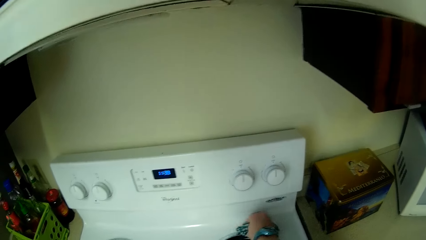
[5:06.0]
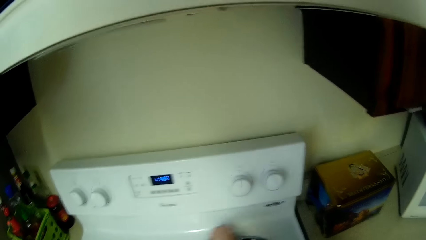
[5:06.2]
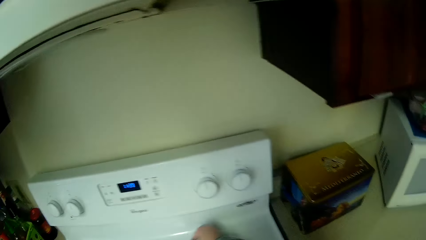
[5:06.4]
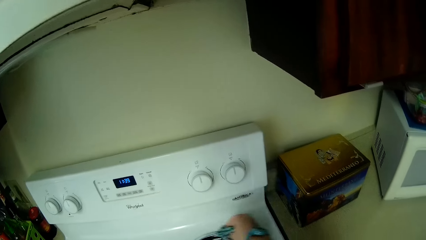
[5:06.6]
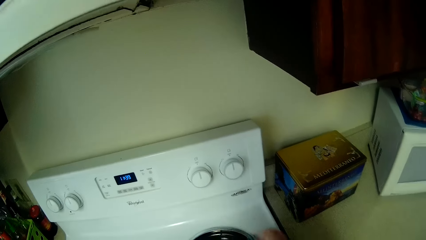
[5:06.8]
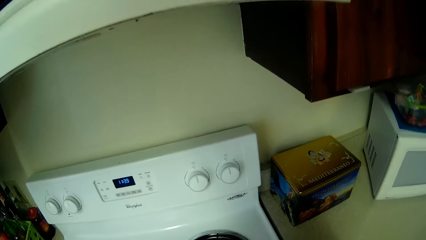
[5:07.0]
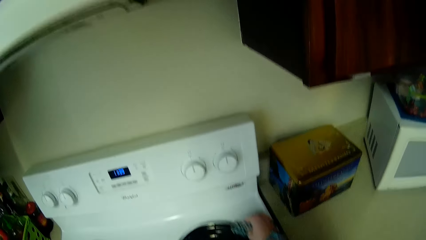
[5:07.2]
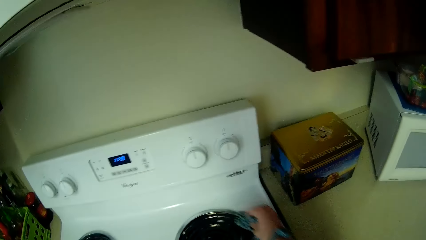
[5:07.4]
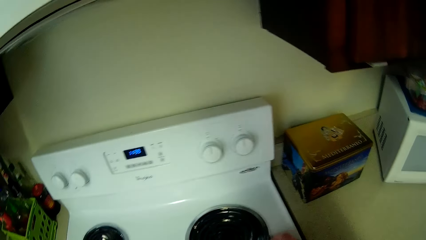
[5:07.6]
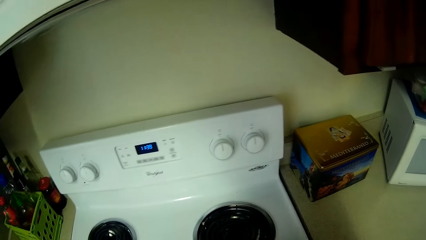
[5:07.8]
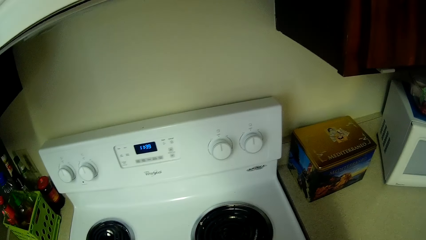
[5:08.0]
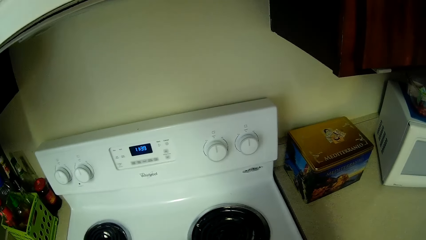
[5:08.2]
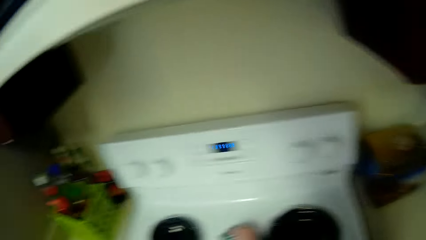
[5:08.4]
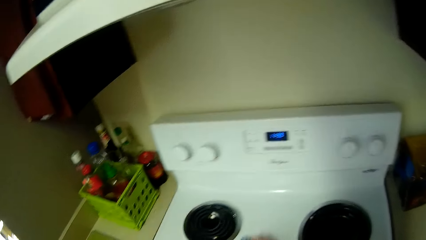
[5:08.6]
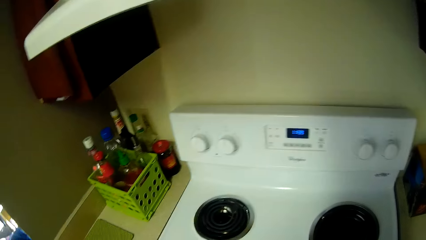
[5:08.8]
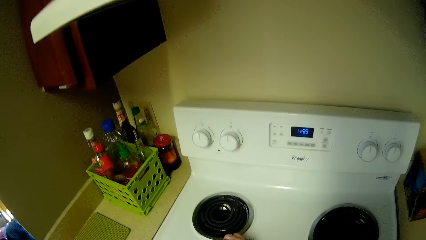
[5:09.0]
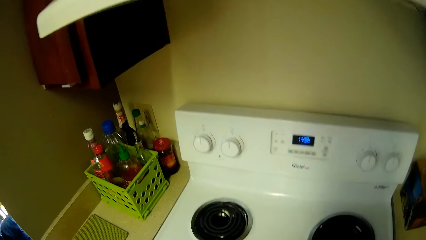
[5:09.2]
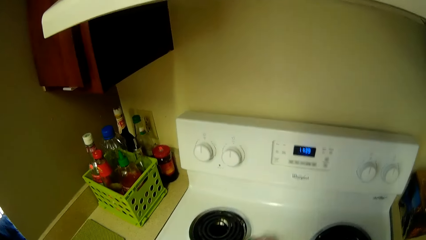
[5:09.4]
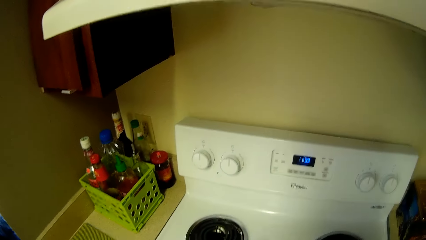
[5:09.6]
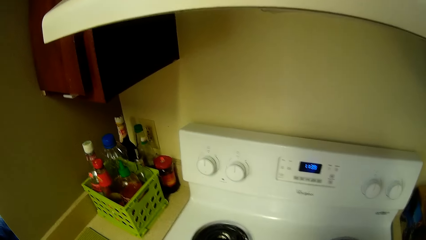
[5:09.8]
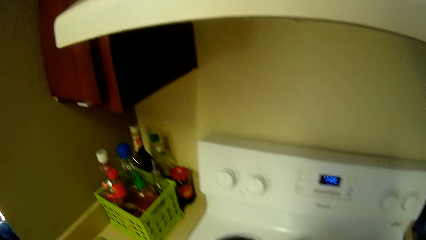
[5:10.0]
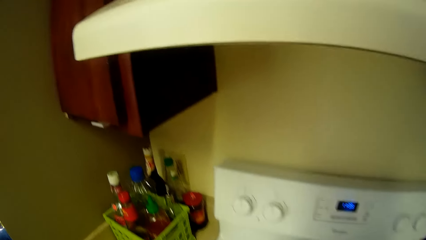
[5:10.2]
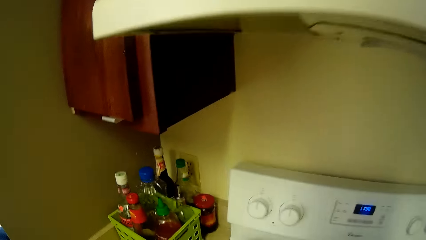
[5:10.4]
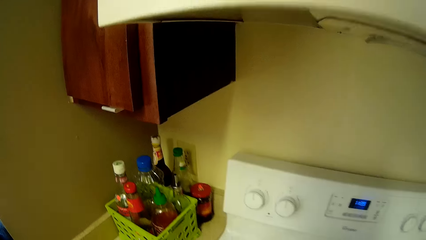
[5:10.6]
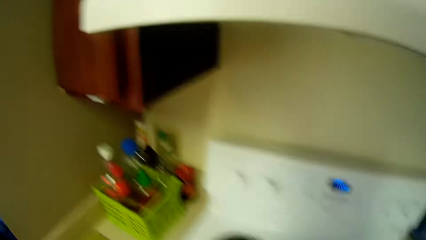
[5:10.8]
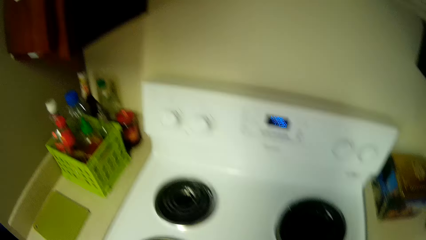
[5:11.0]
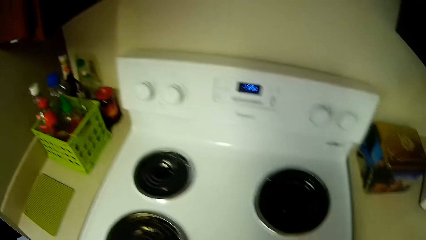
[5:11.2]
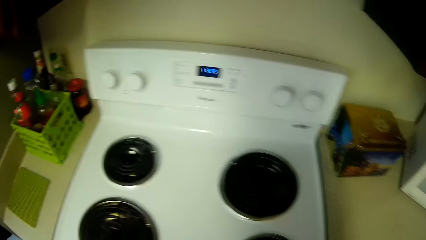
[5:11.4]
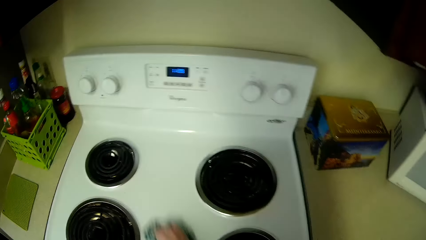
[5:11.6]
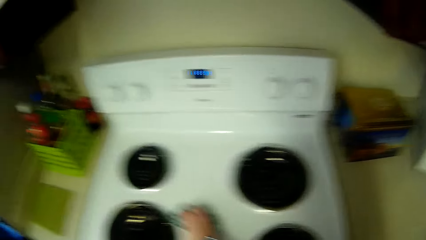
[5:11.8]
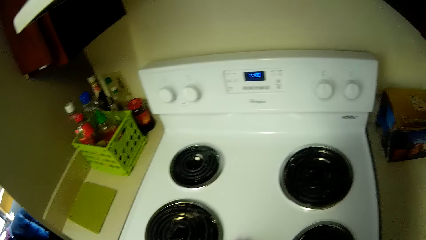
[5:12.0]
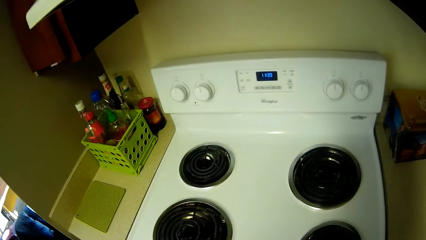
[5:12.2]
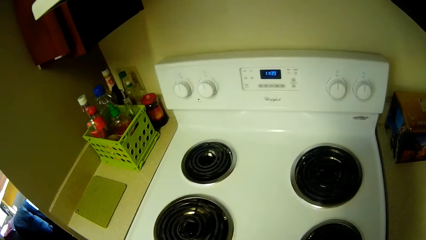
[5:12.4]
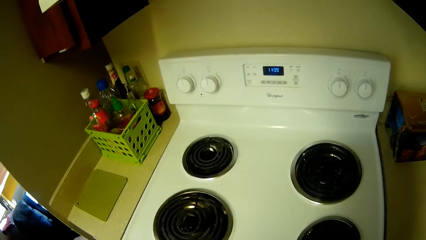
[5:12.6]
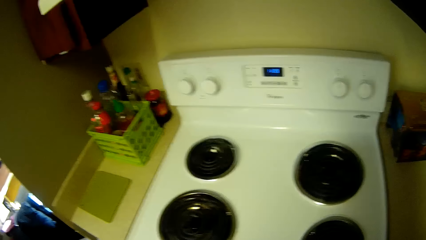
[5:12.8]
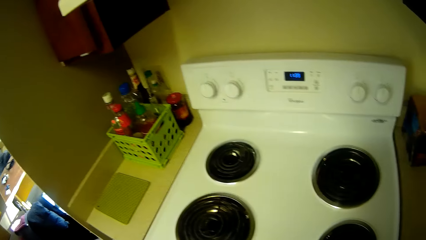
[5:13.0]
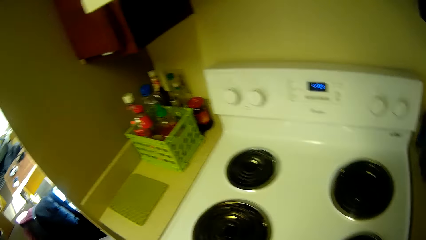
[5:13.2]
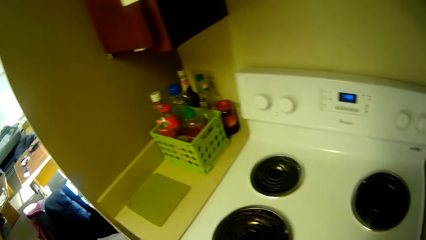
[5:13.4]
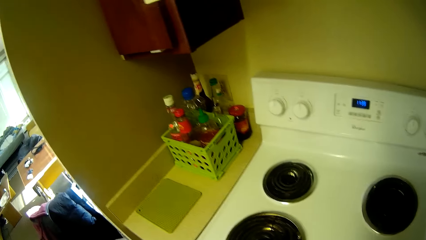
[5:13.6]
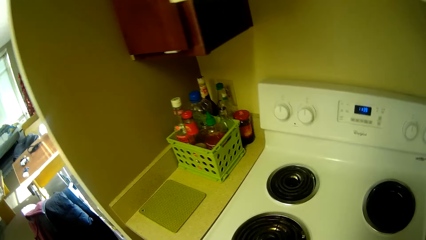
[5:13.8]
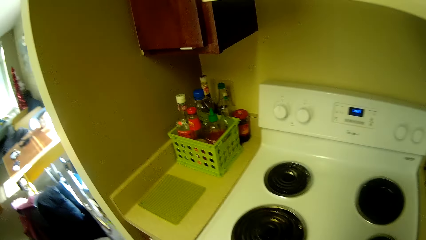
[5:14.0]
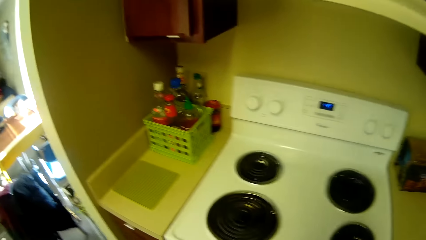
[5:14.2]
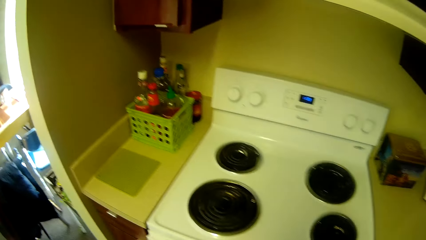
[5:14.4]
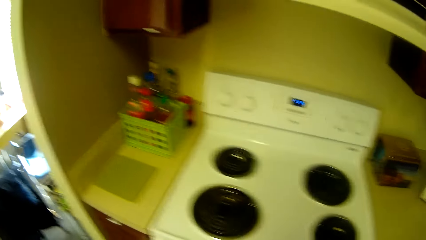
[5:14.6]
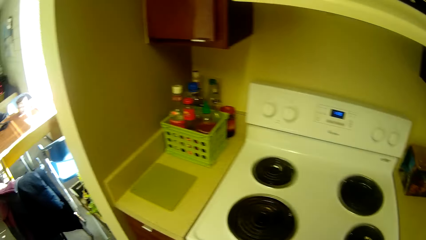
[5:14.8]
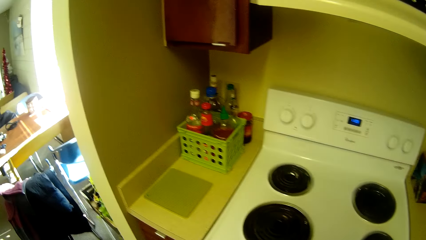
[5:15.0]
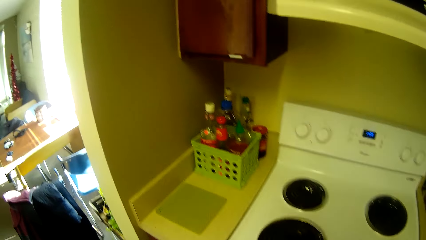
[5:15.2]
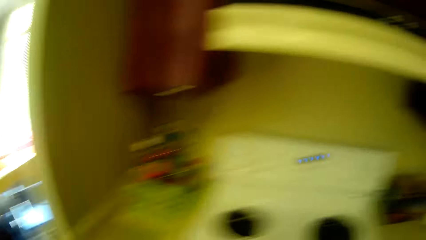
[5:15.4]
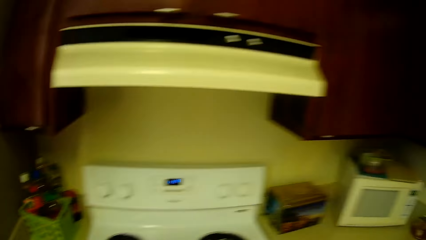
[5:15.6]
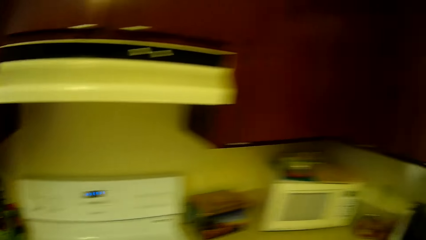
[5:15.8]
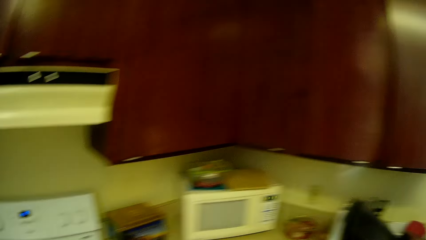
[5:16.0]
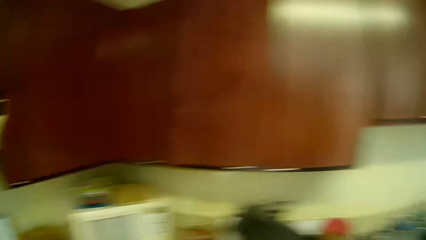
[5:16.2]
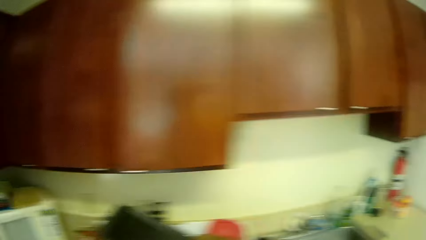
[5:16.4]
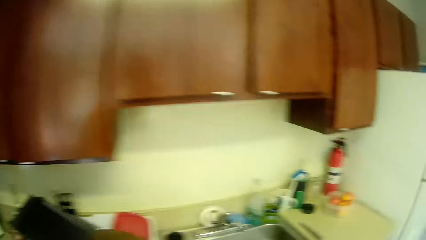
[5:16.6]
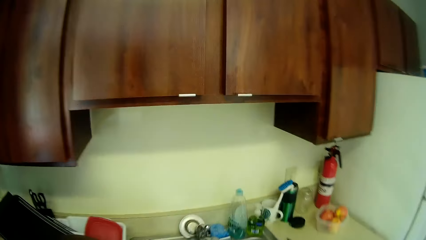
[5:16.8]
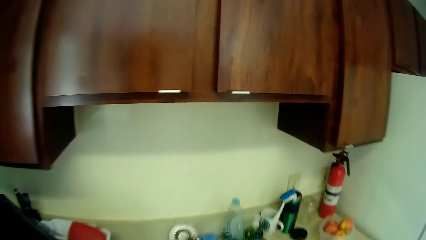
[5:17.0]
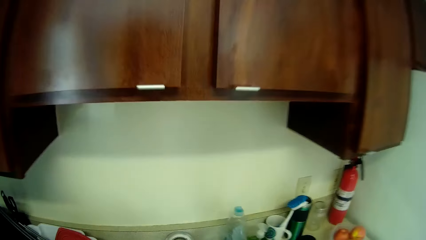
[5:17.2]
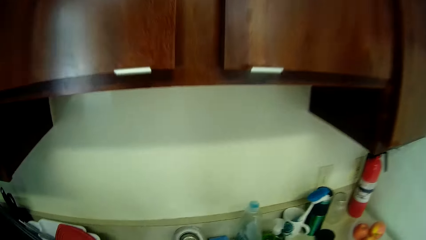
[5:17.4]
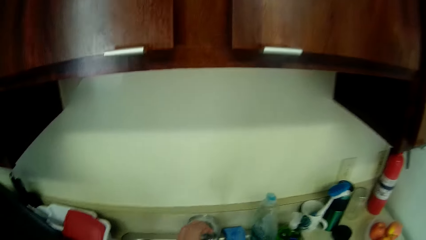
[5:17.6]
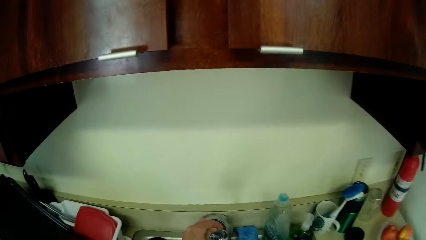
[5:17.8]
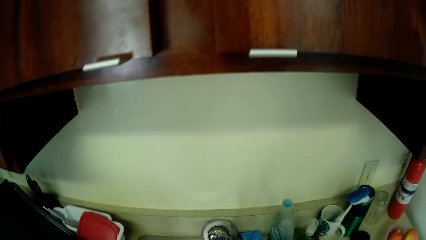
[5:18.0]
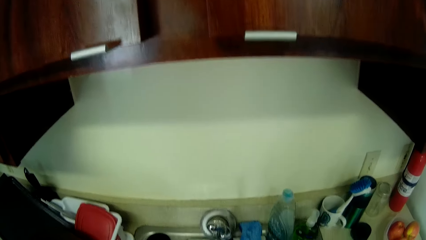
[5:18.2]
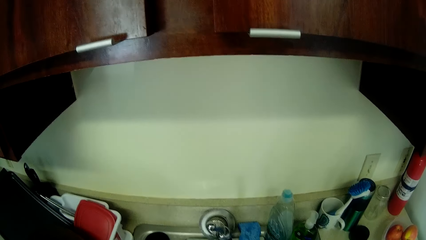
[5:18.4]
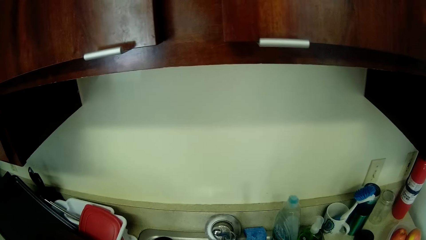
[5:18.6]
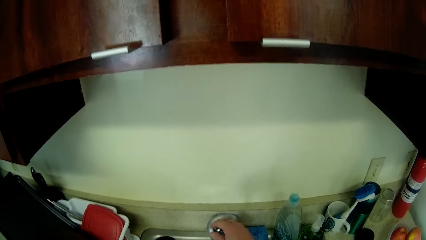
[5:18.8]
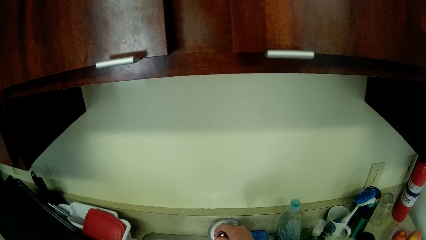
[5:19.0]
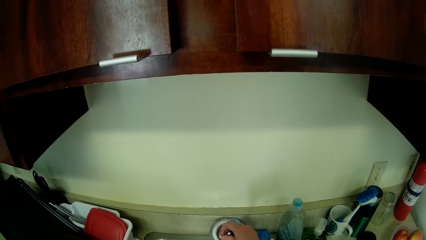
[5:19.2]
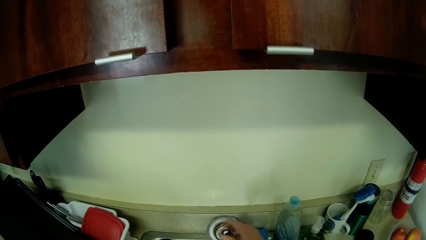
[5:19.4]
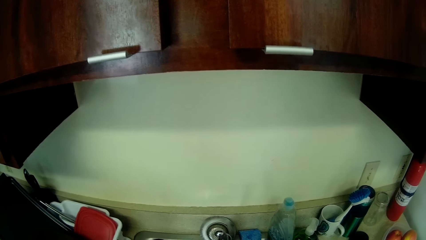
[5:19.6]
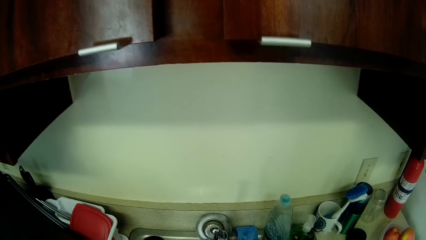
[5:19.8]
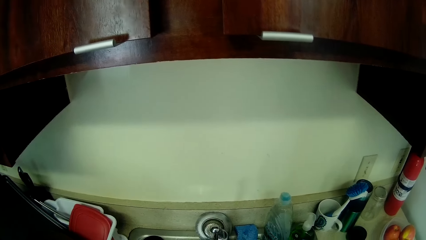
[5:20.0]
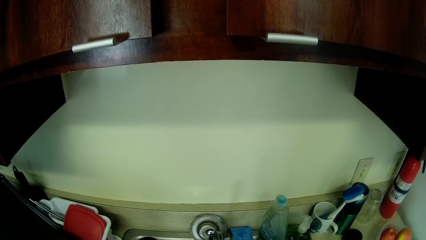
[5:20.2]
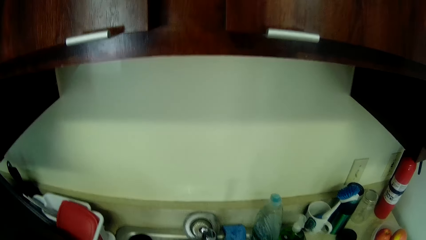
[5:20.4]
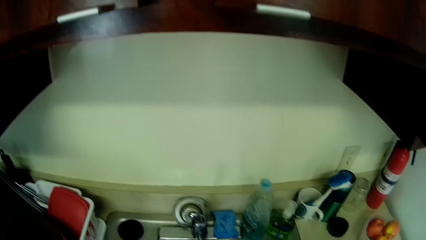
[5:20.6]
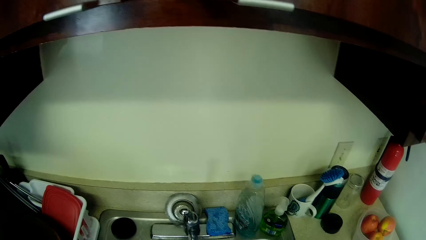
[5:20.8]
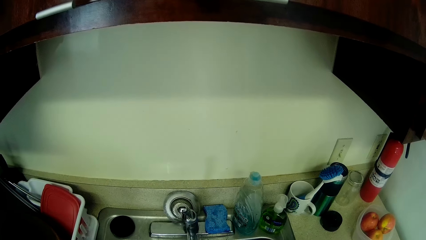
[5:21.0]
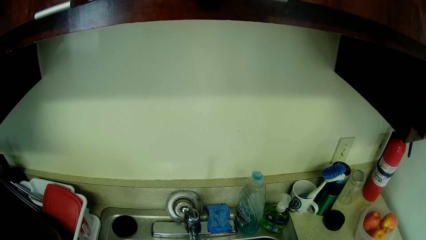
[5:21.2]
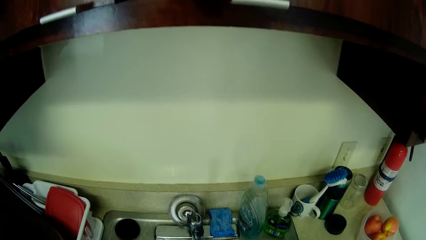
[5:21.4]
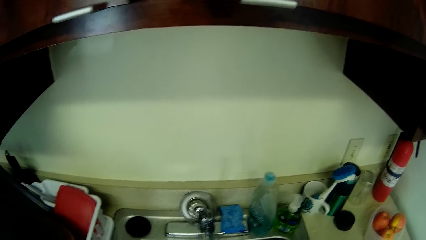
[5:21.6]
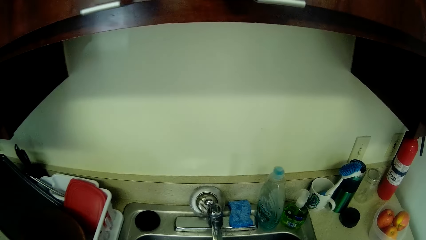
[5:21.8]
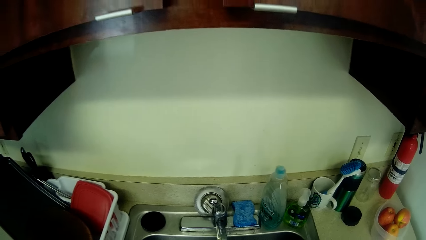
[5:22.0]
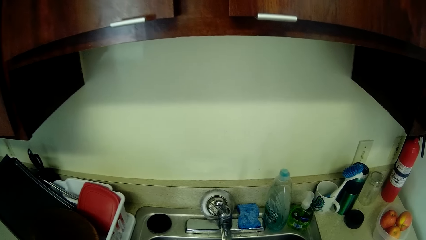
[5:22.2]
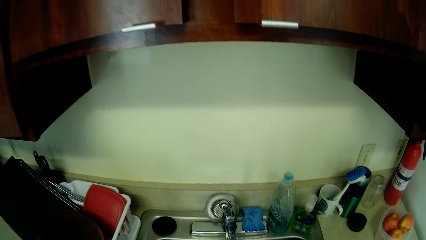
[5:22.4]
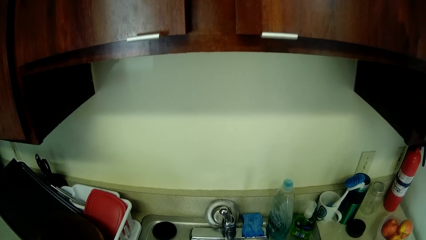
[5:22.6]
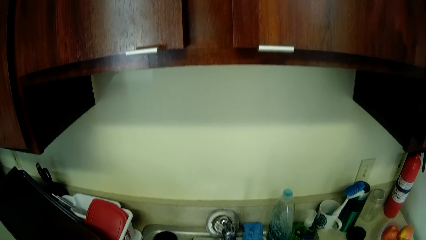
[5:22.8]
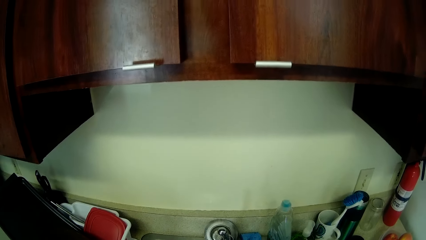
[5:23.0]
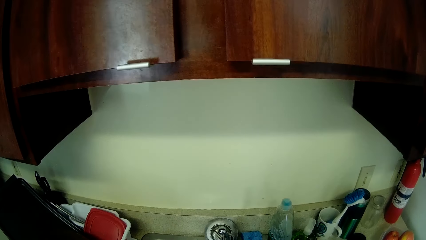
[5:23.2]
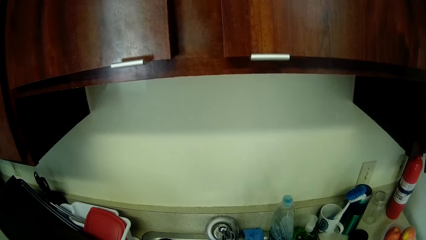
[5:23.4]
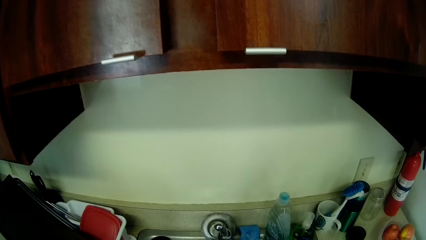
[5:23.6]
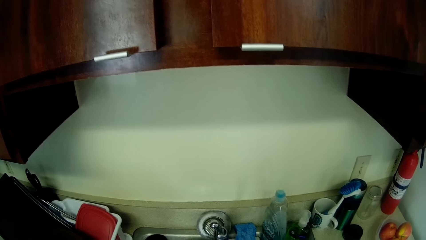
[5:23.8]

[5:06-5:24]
The camera wearer moves towards the cupboard. She opens the tap with her right hand. She touches the tap. She closes the tap with her right hand.
